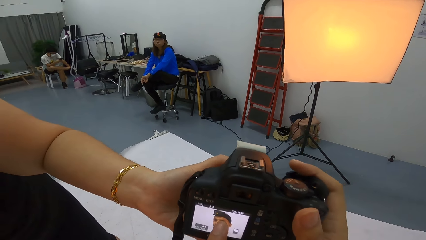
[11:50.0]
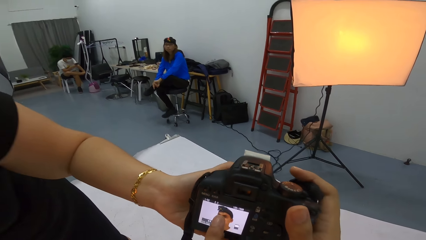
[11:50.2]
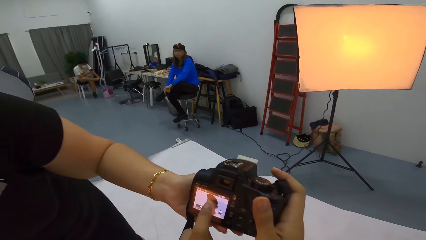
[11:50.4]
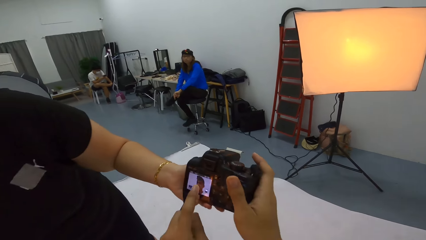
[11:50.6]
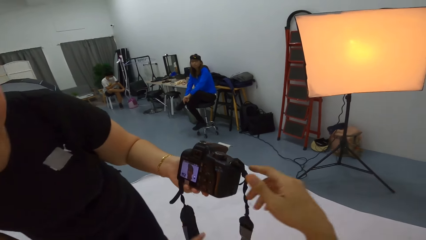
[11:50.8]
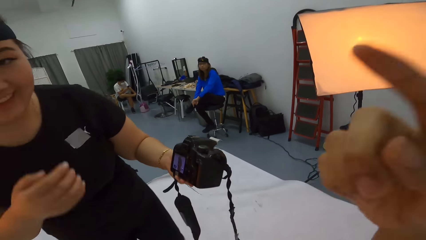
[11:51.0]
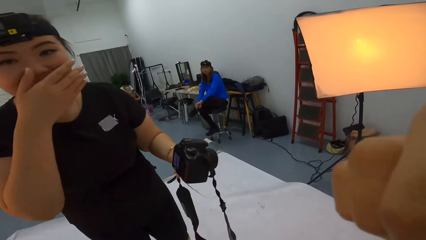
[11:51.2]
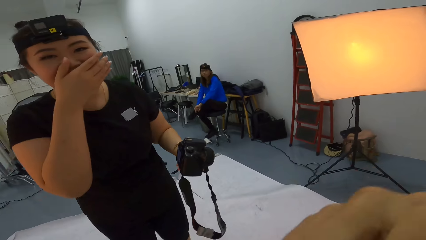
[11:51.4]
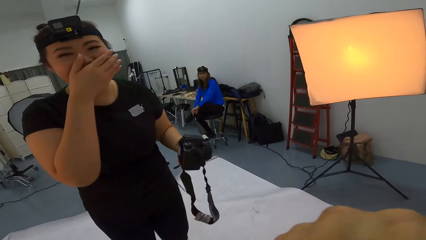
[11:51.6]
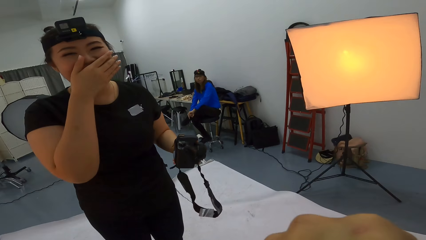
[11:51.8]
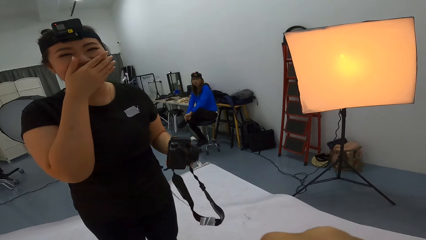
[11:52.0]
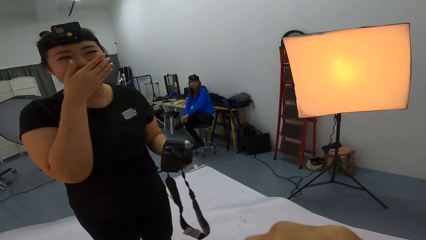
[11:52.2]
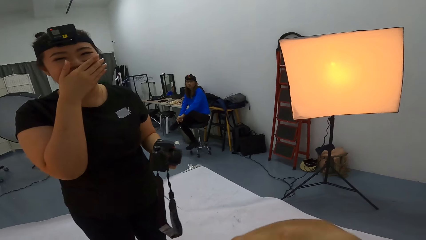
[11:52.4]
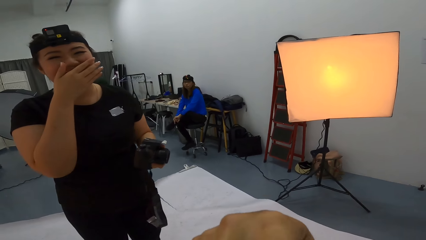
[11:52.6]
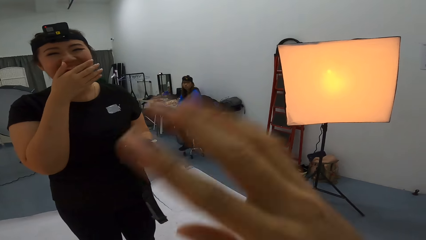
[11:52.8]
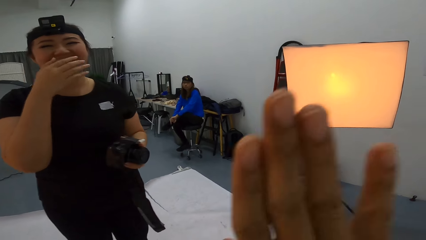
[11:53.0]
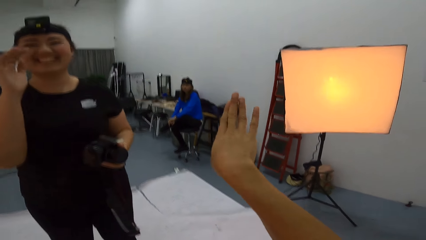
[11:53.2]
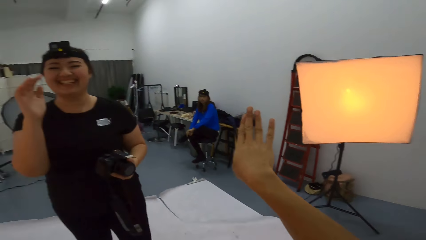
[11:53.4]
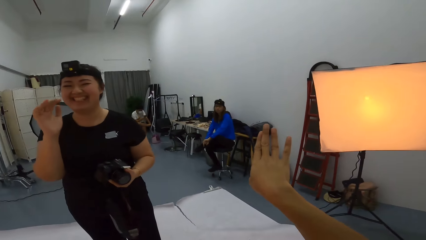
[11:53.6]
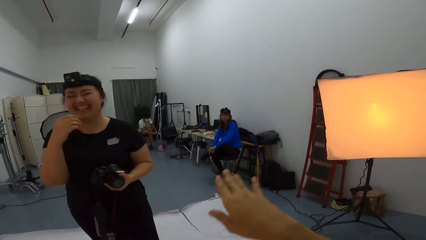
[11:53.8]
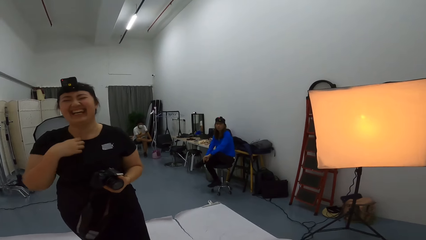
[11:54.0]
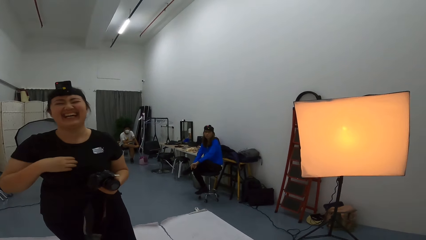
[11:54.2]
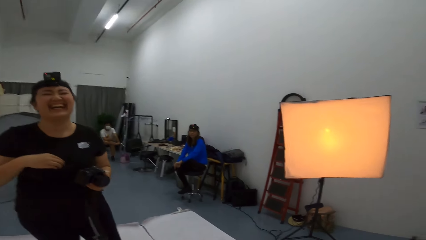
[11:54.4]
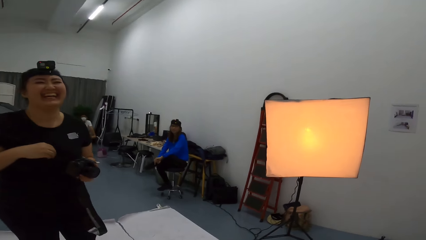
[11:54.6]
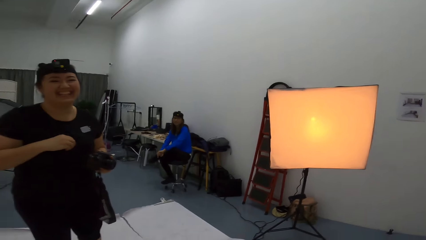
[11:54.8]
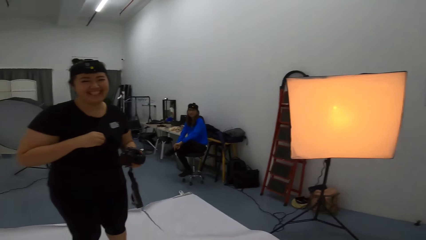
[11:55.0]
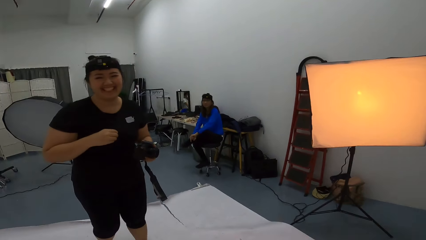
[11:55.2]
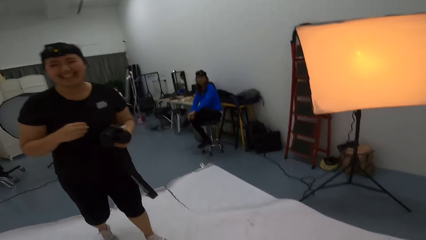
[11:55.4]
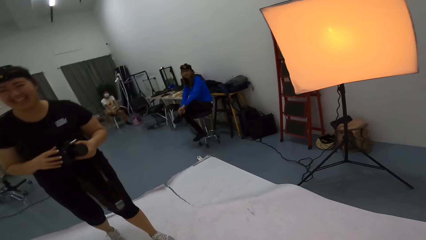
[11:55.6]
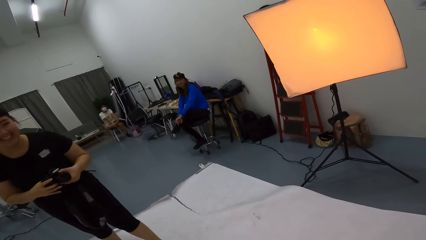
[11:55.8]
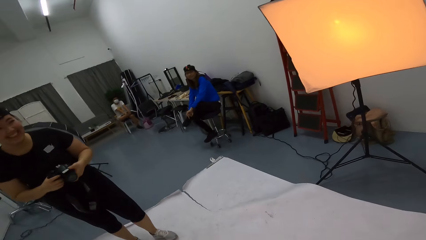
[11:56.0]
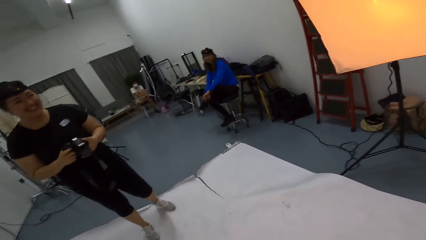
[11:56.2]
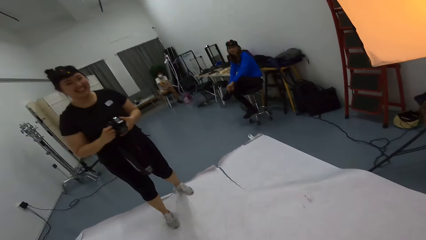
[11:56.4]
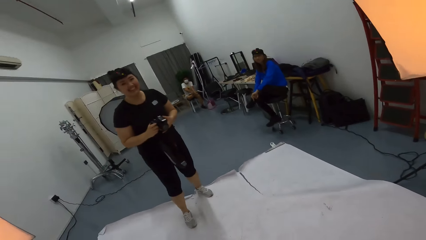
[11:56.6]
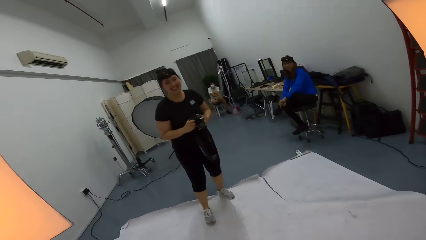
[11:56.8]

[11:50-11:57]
The camera wearer talks to a lady.

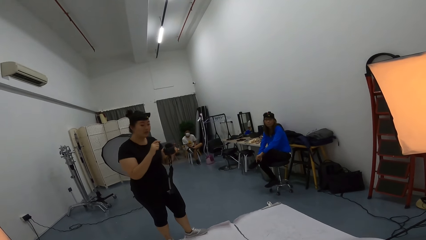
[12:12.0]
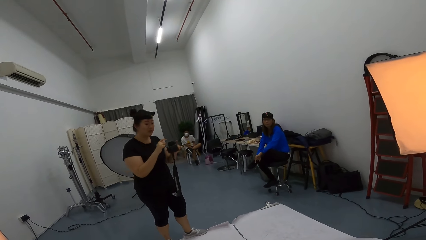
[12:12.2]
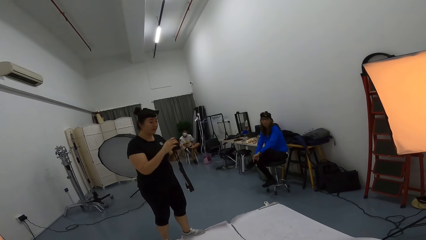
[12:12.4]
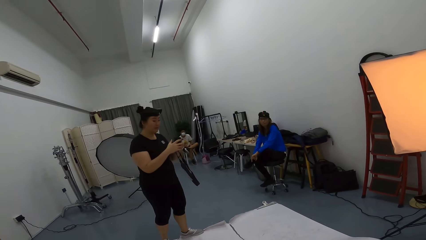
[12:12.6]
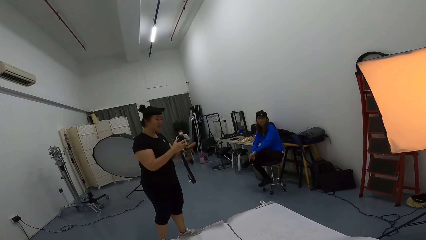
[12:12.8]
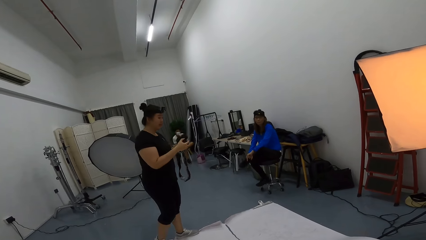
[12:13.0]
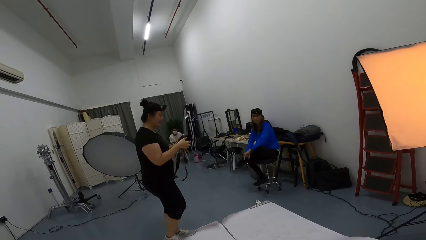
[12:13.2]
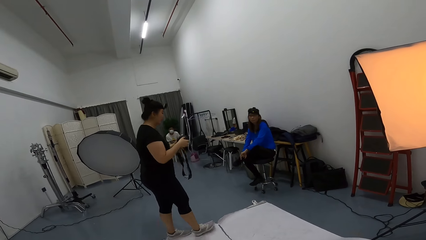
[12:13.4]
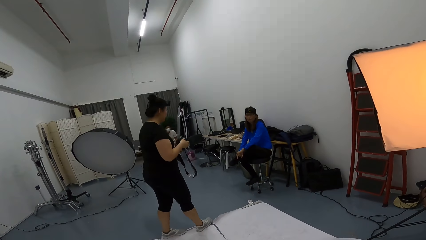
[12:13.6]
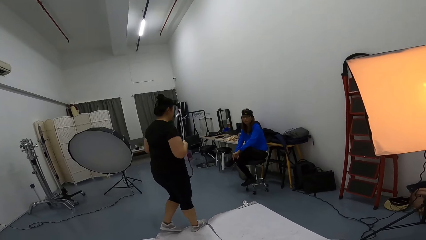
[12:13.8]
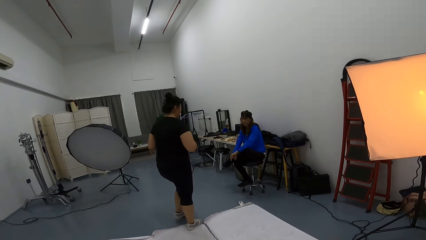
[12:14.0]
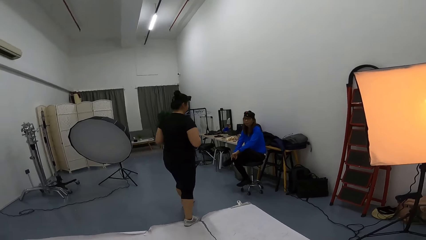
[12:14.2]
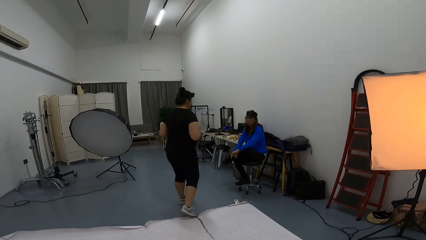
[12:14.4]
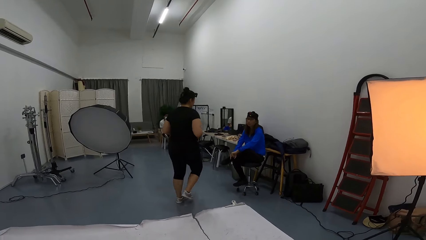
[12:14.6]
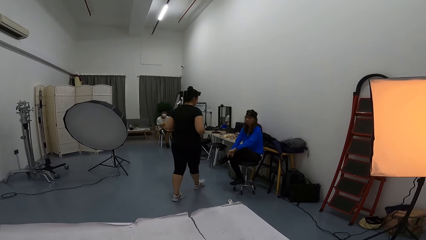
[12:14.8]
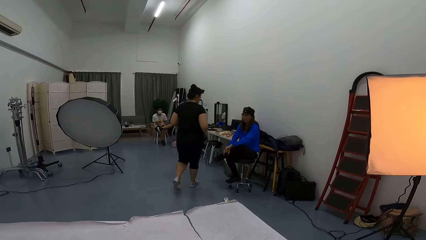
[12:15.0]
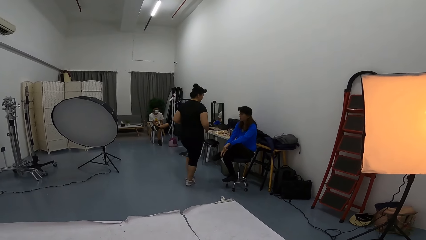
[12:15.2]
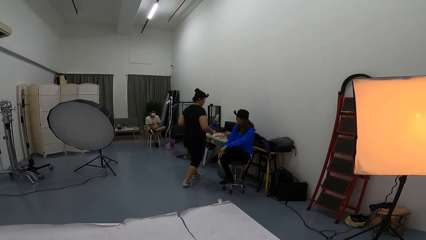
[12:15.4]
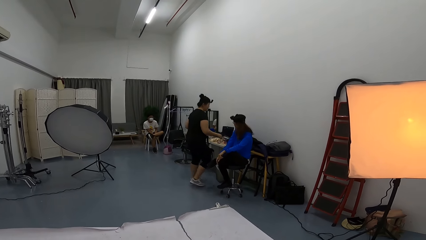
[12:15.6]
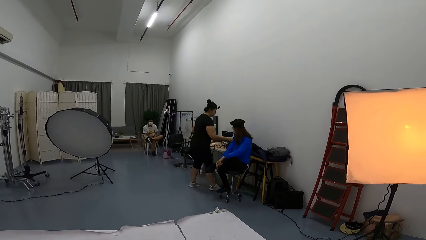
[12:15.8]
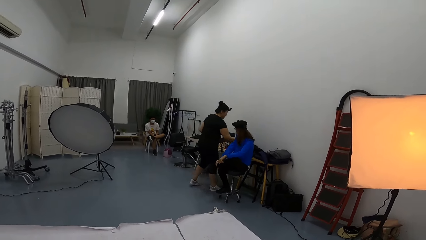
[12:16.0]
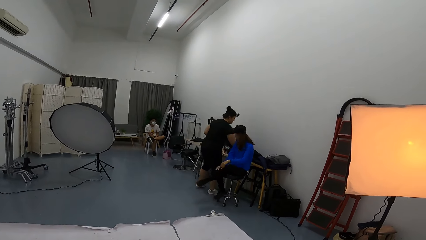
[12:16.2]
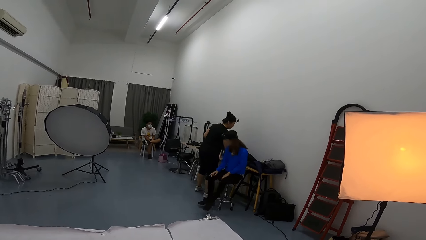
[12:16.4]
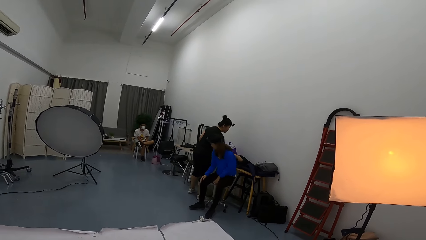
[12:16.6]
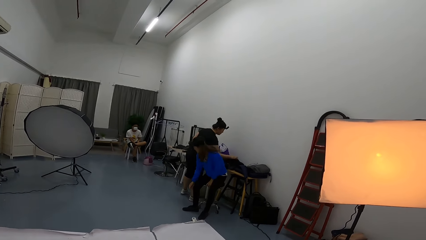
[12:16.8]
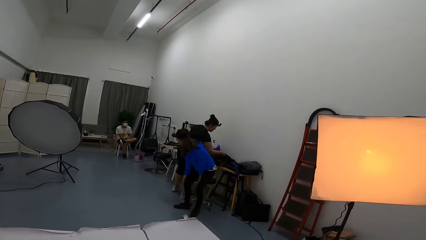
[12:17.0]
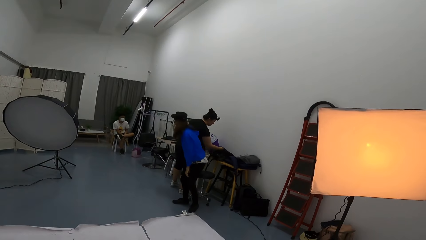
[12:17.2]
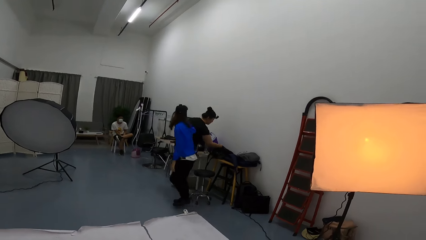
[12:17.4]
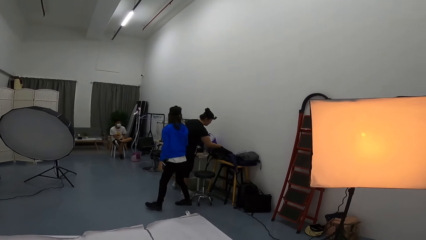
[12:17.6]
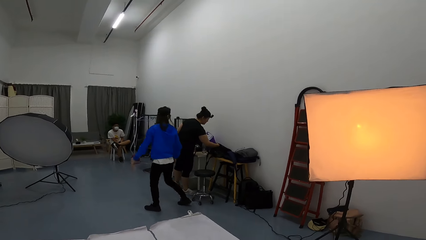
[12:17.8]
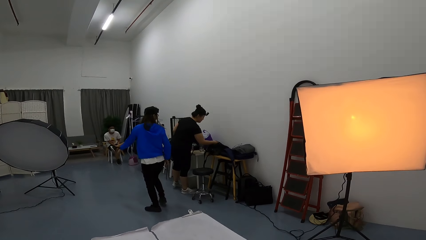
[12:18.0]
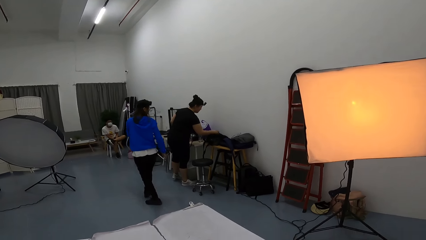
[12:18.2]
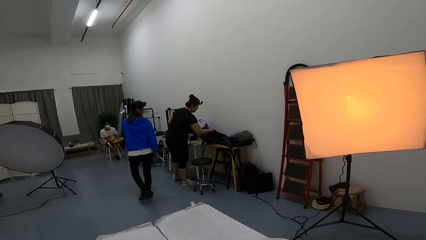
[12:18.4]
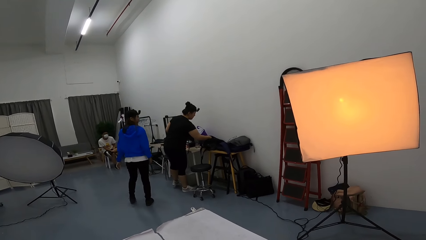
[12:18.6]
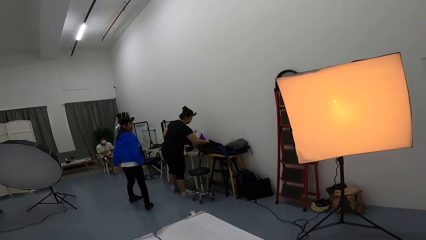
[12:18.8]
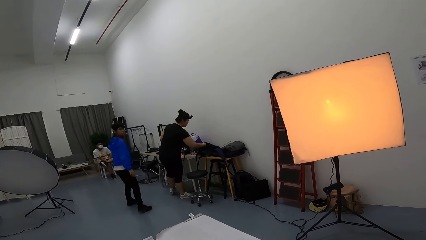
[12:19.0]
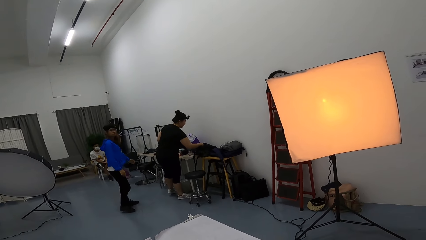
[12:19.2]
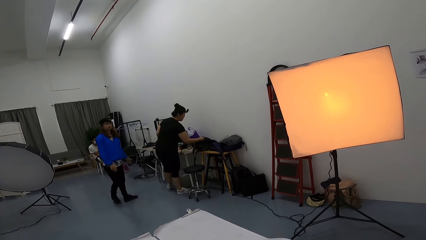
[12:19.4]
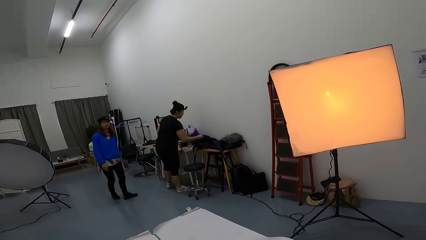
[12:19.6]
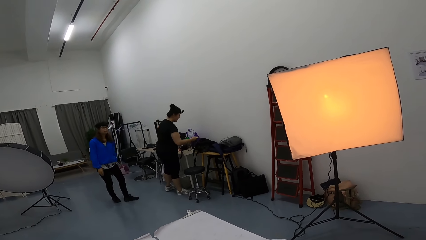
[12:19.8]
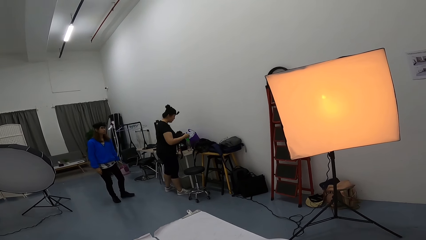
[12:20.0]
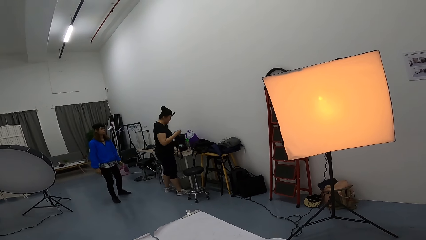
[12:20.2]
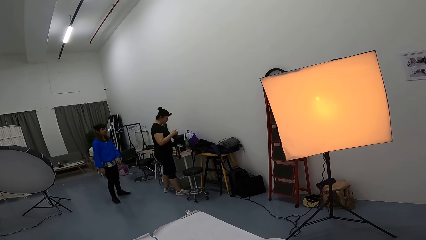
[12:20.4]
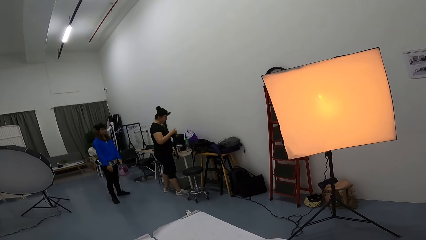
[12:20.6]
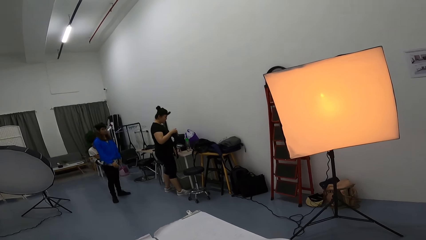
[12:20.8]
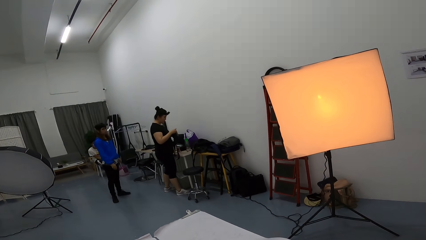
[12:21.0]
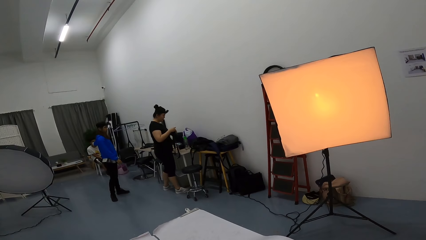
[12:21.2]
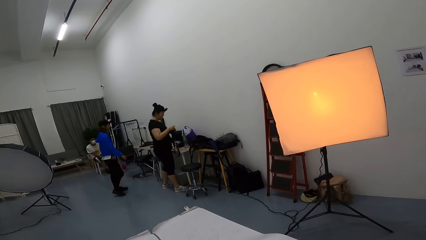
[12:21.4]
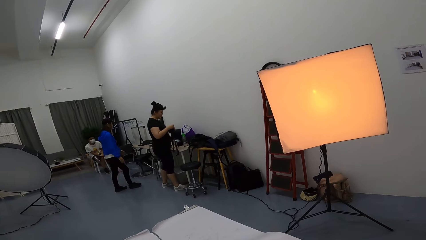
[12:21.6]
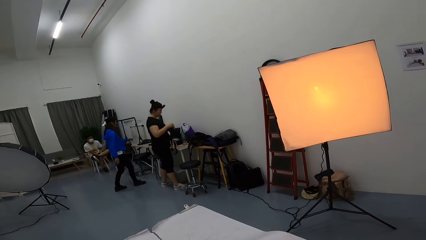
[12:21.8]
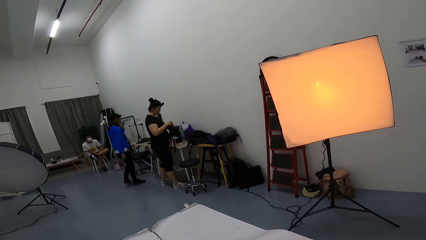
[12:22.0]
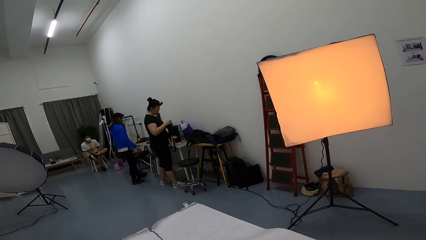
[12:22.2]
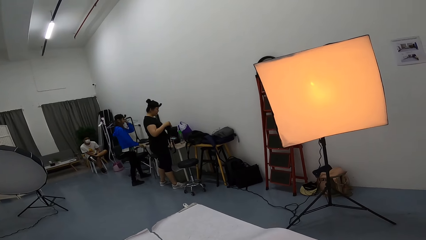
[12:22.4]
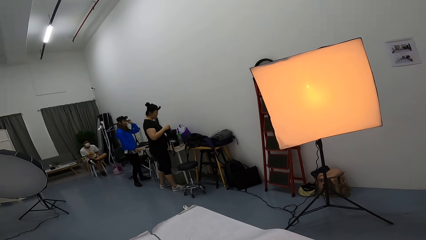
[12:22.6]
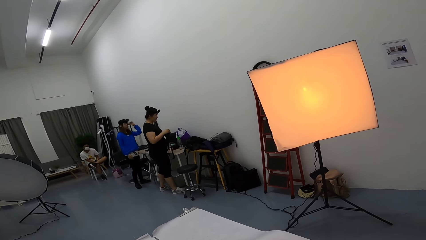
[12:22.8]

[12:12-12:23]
A lady walks around. The camera wearer talks to the lady. Another lady walks around.
